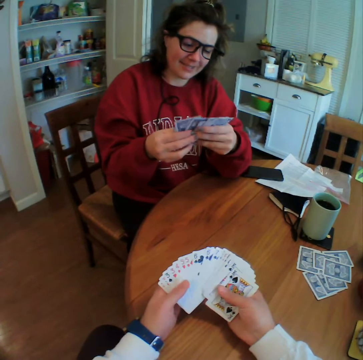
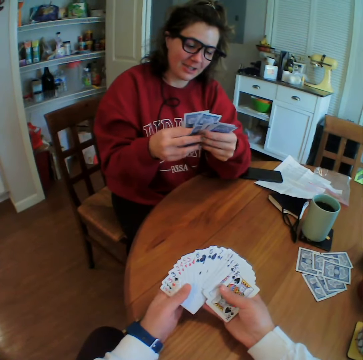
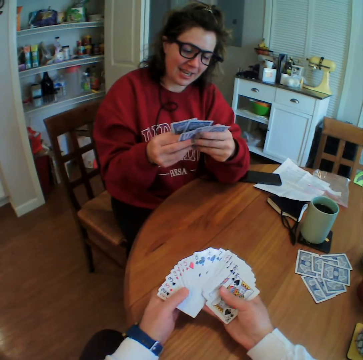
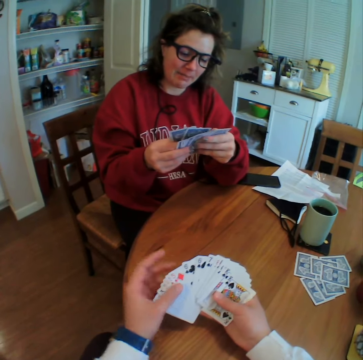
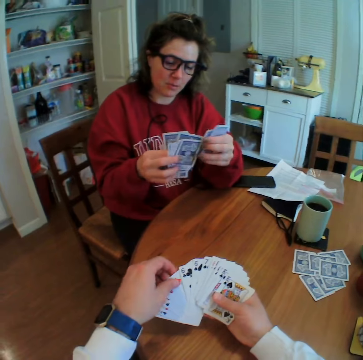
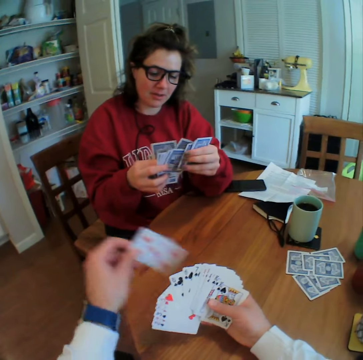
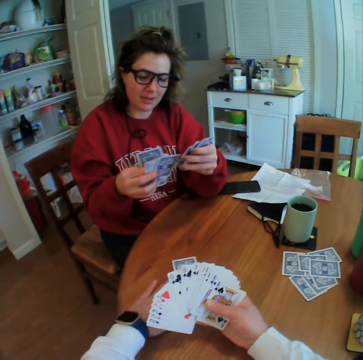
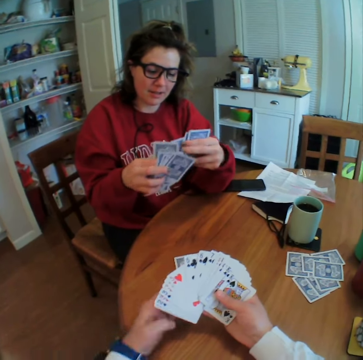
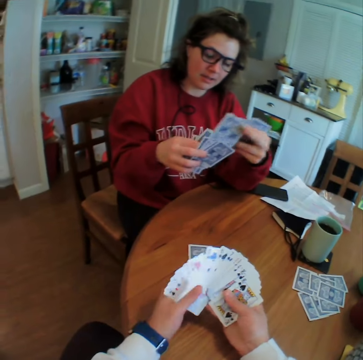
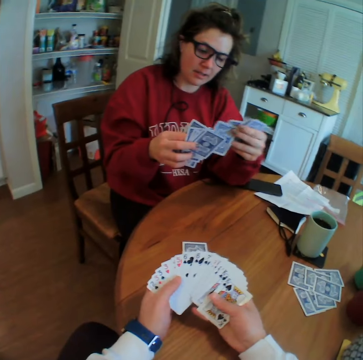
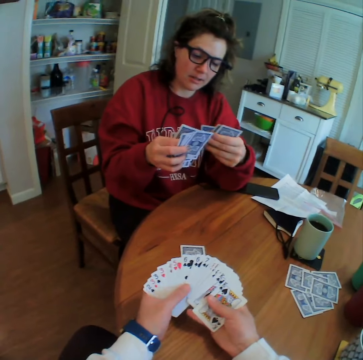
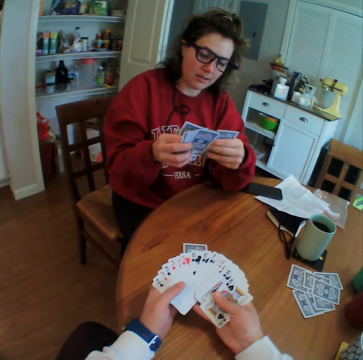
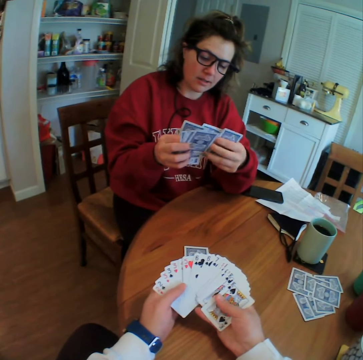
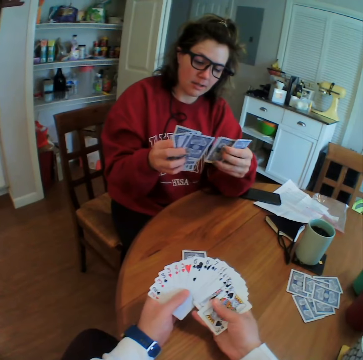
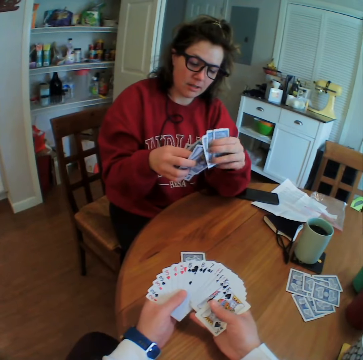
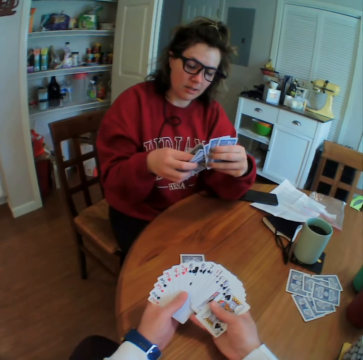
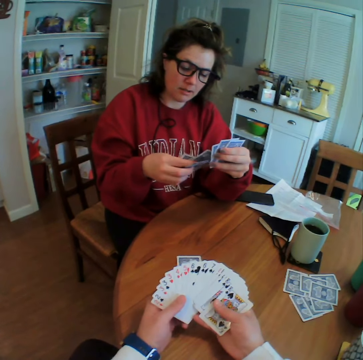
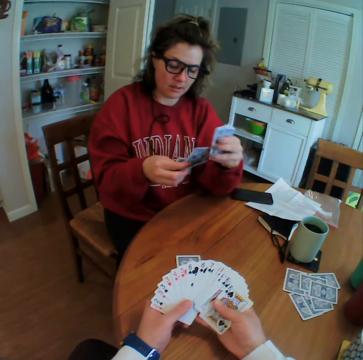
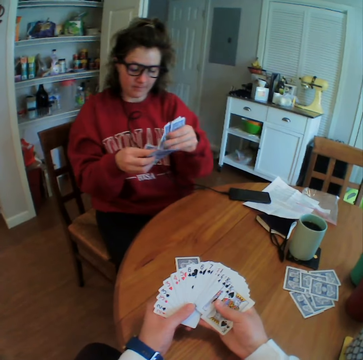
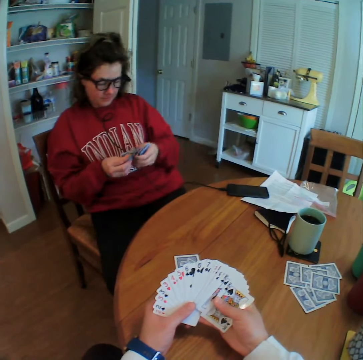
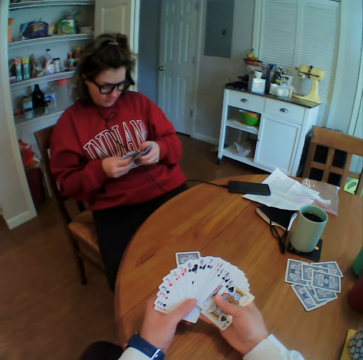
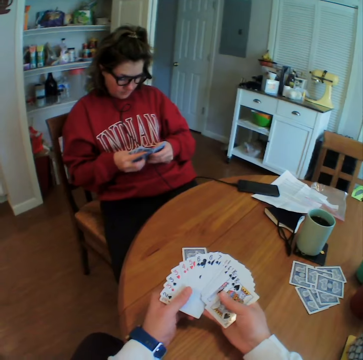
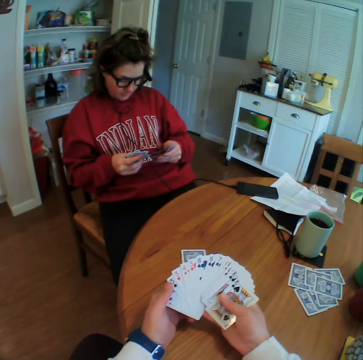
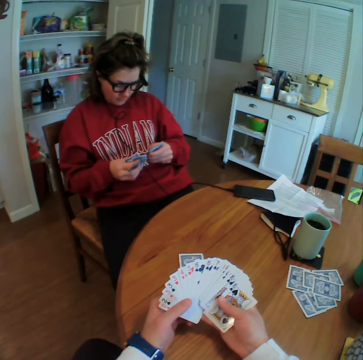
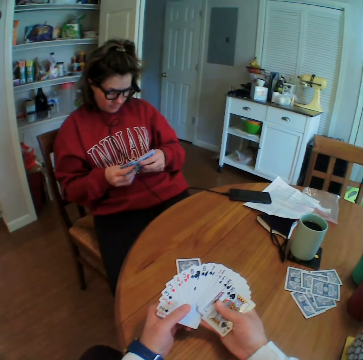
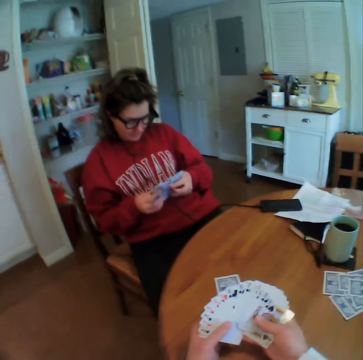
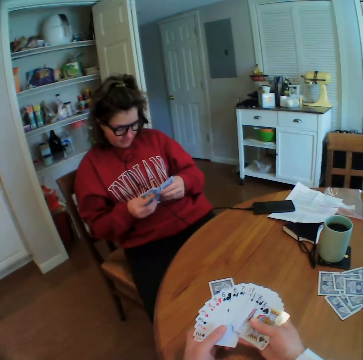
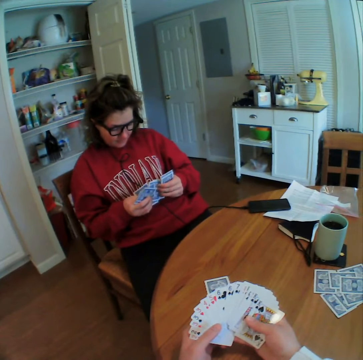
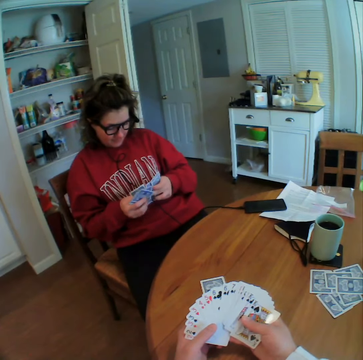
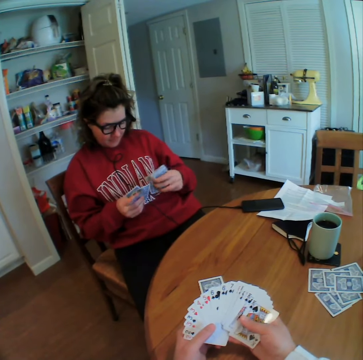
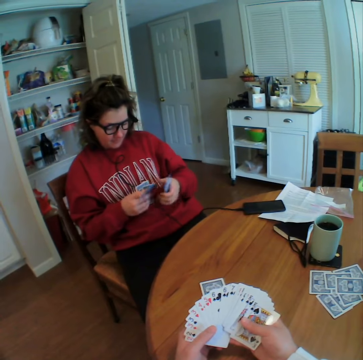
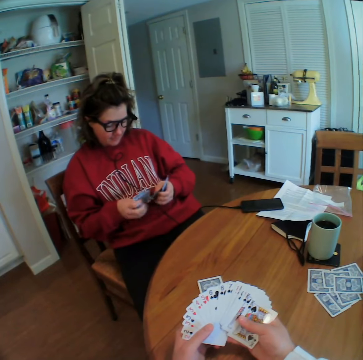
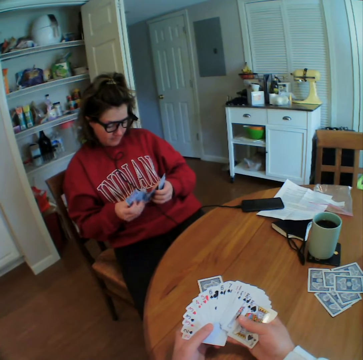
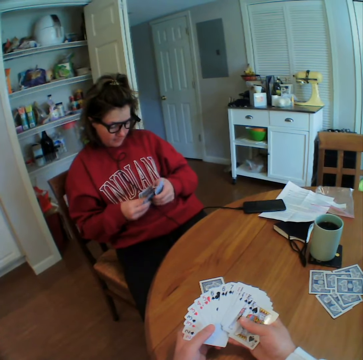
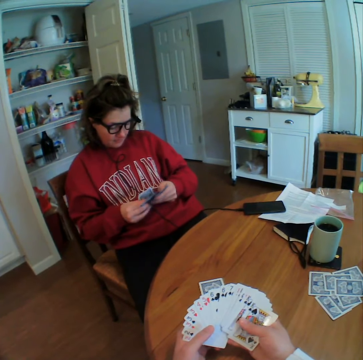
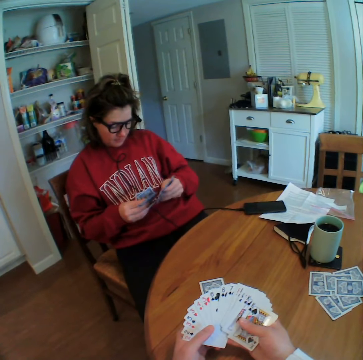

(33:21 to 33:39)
A woman talks to the camera wearer. The camera wearer plays his card. They talk to the woman. They look at the cards. The woman looks at her cards. The woman leans back on the chair. The woman looks at her cards. The camera wearer waits for the woman.

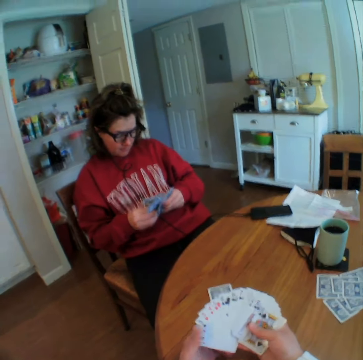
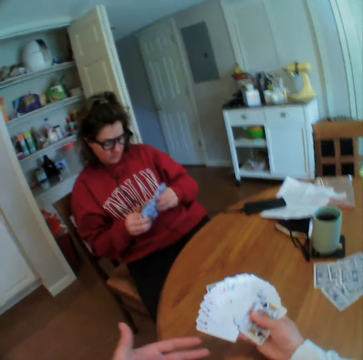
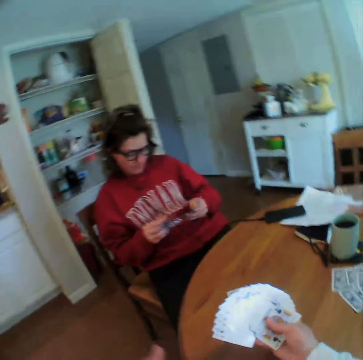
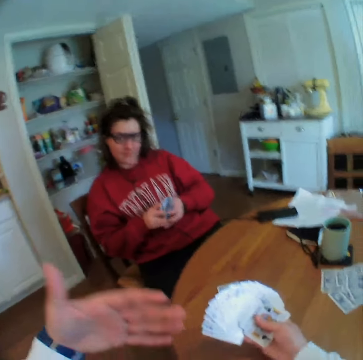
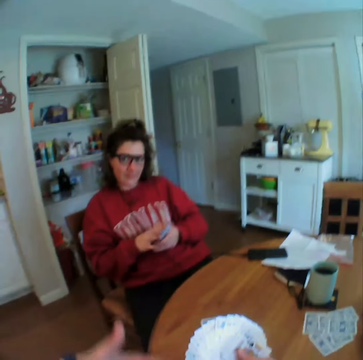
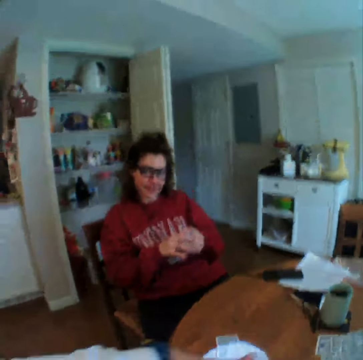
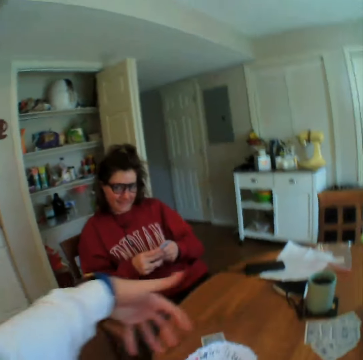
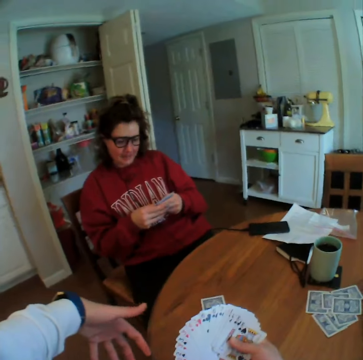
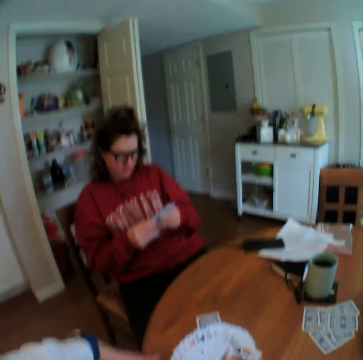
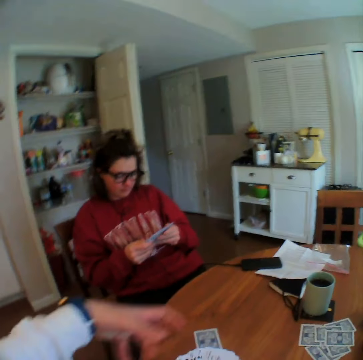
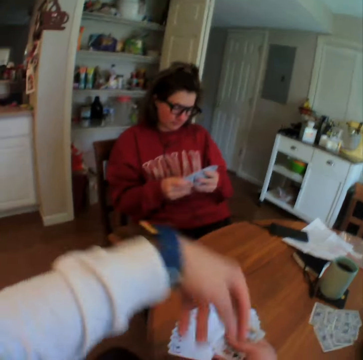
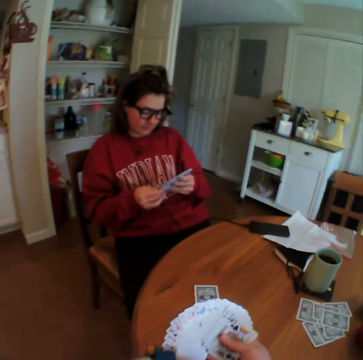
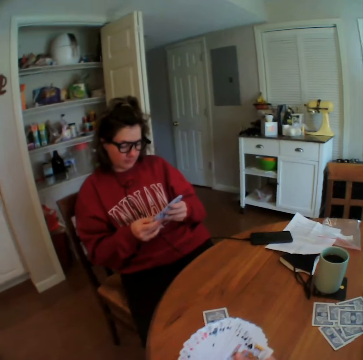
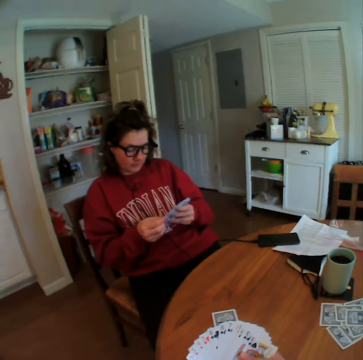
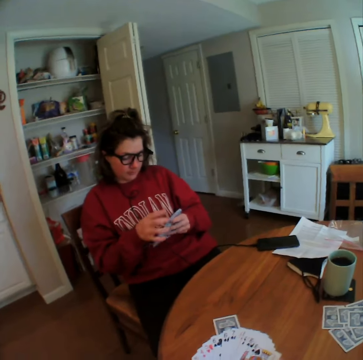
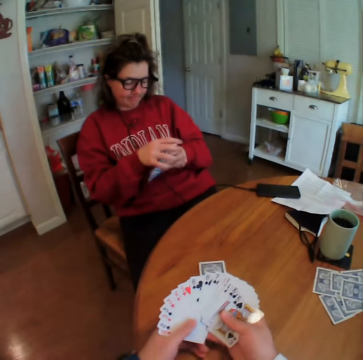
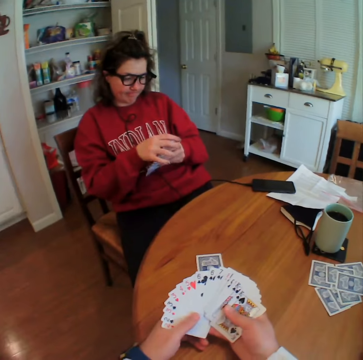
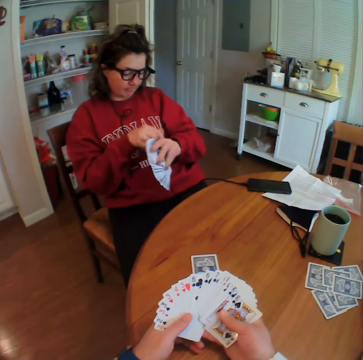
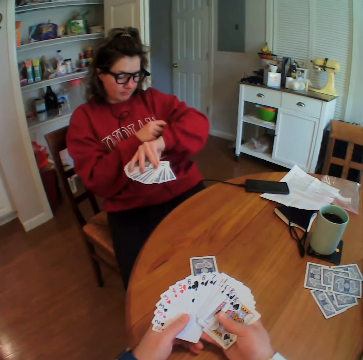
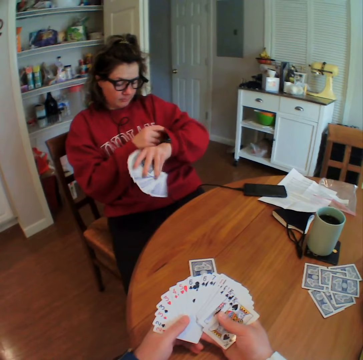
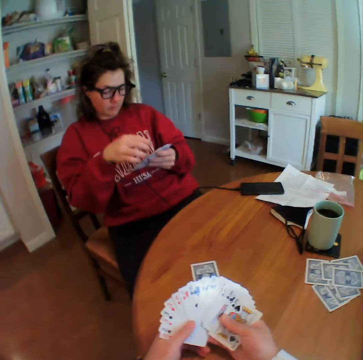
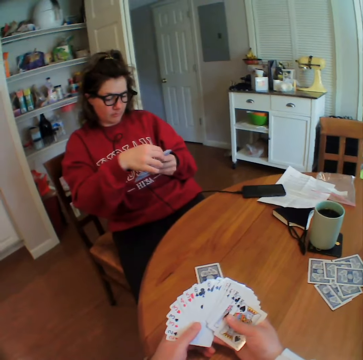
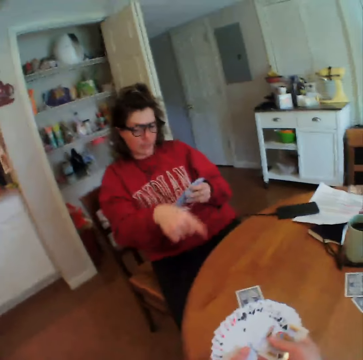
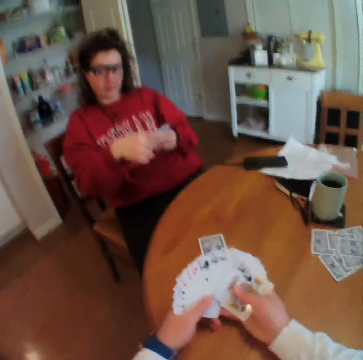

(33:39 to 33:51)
The camera wearer talks to the woman. He moves his left hand. The woman looks at her wrist watch.

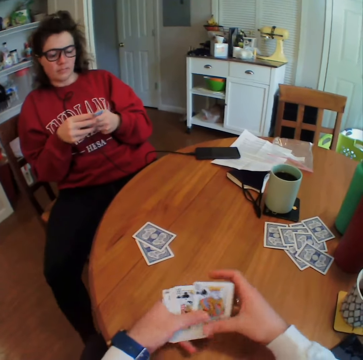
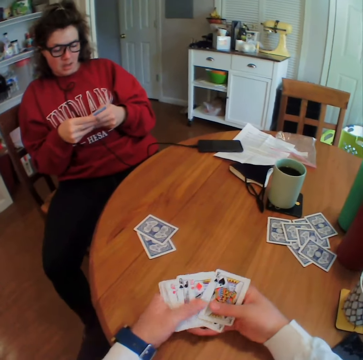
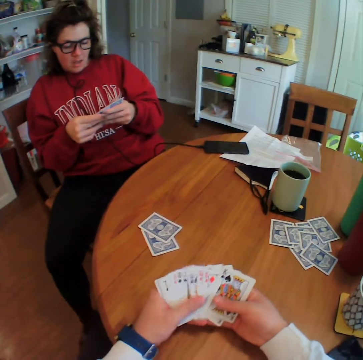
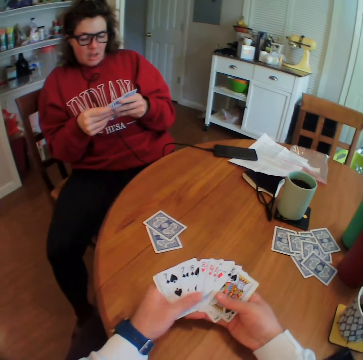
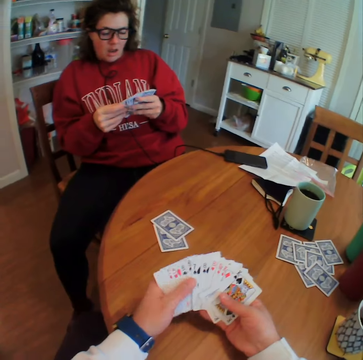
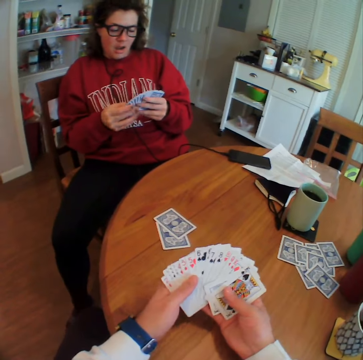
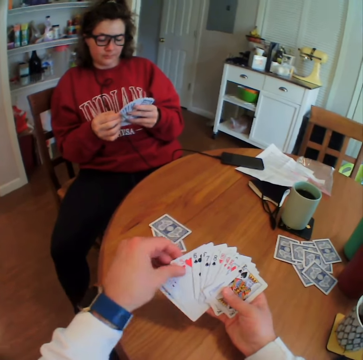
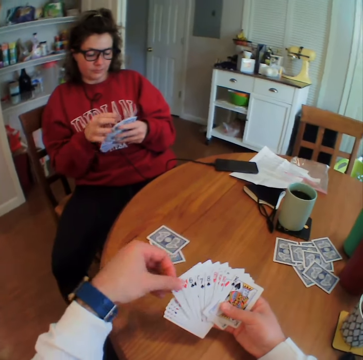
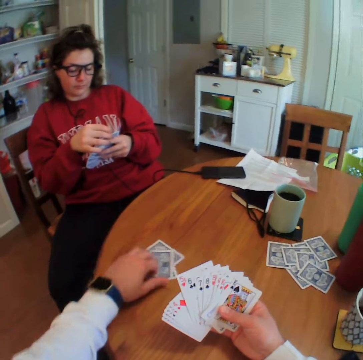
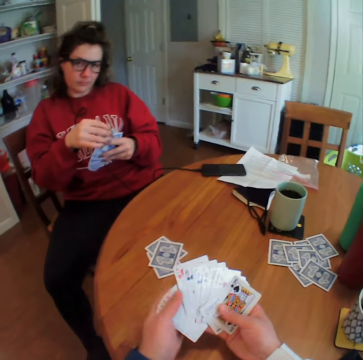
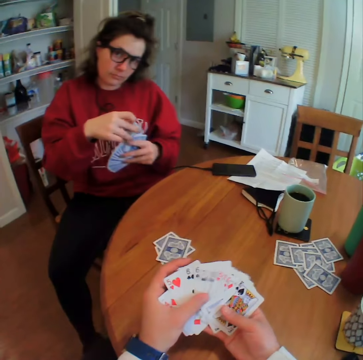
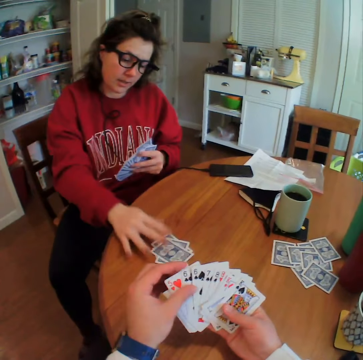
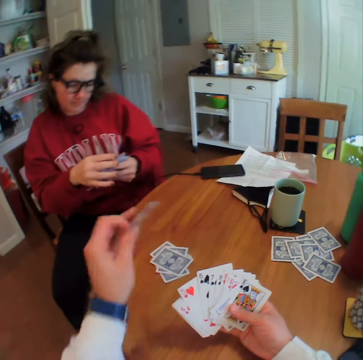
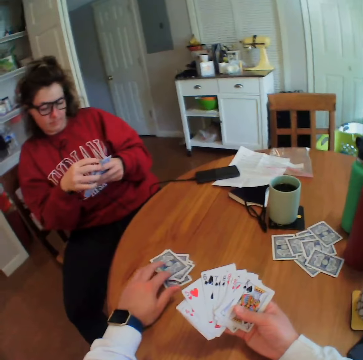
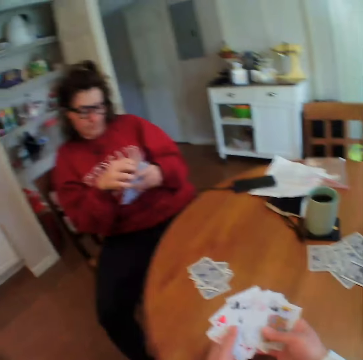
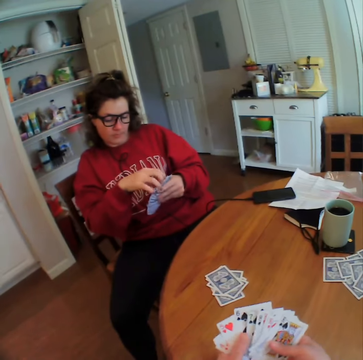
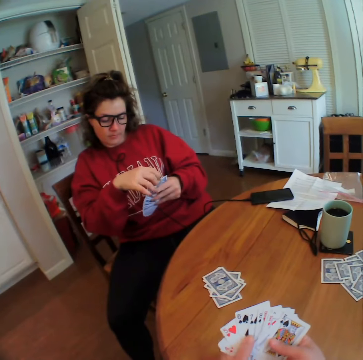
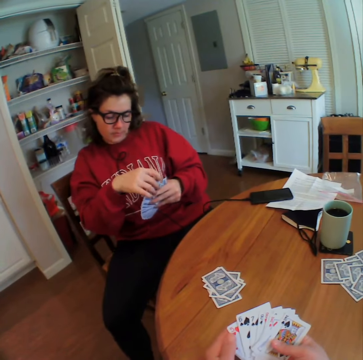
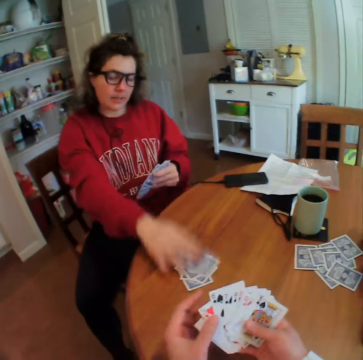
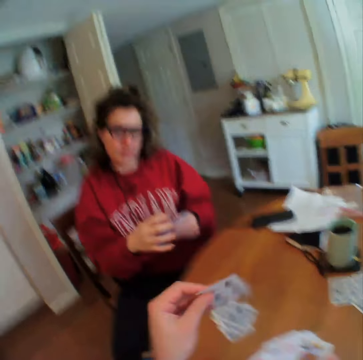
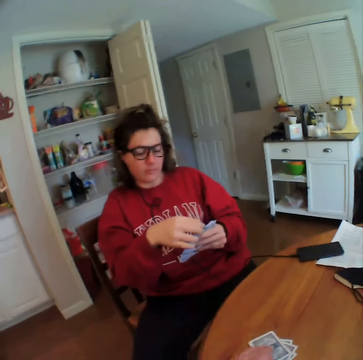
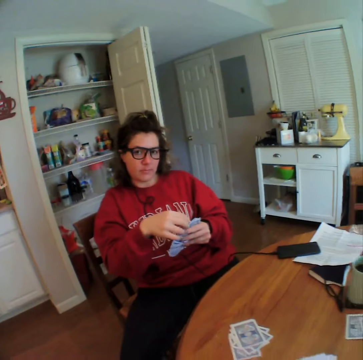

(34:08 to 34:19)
The woman leans back on the chair. The camera wearer looks at his cards. They reshuffle the cards. They put a card down. The woman bends forward, plays her card and leans back on the chair. The camera wearer plays his card. The woman bends forward, plays her card and leans back on the chair. The camera wearer plays his card.
